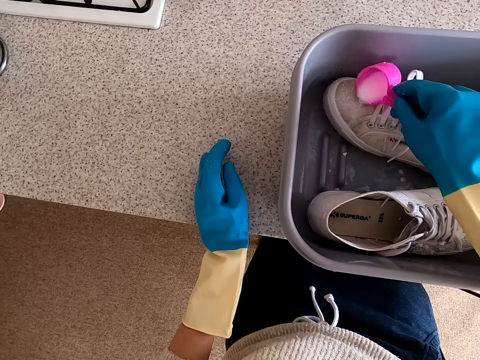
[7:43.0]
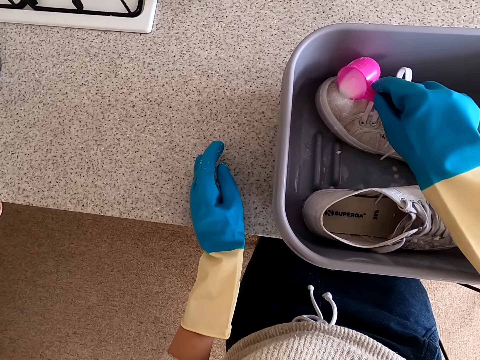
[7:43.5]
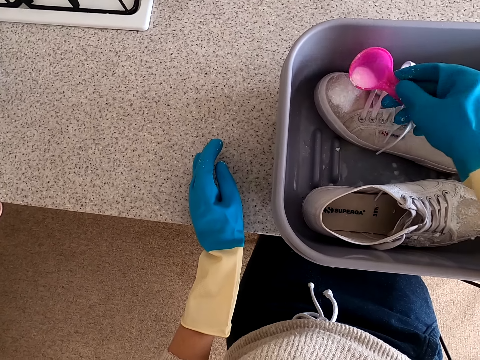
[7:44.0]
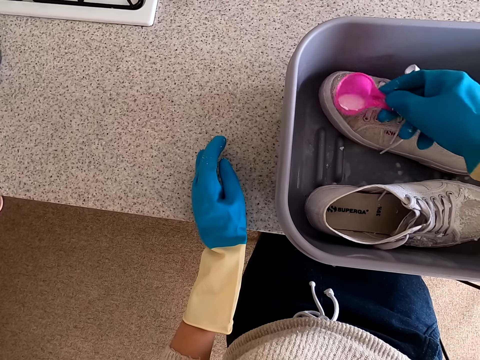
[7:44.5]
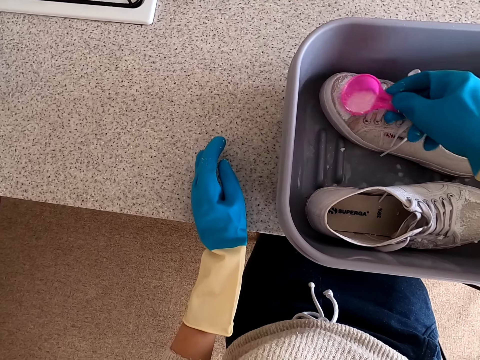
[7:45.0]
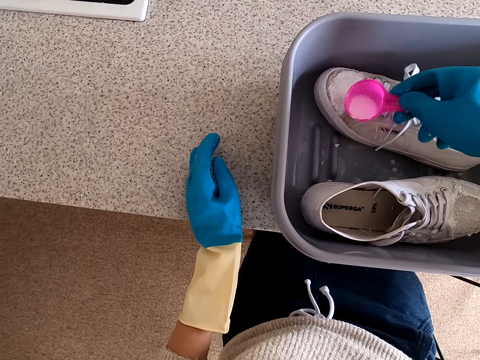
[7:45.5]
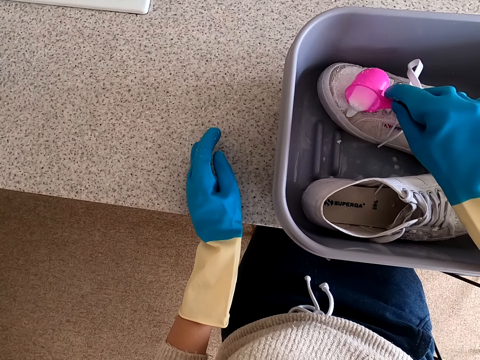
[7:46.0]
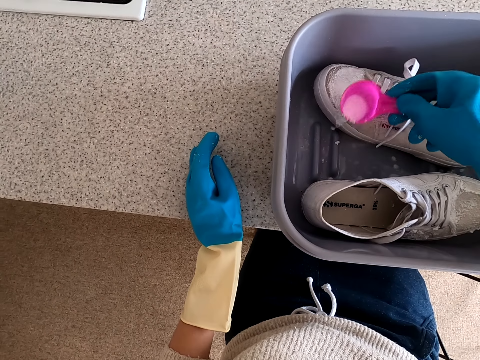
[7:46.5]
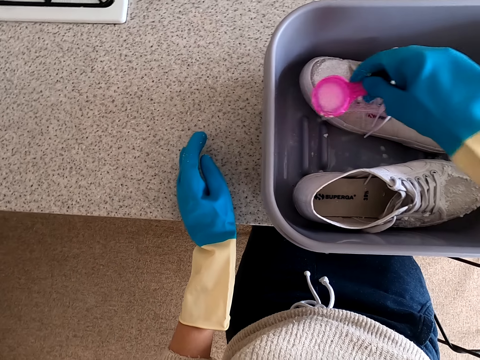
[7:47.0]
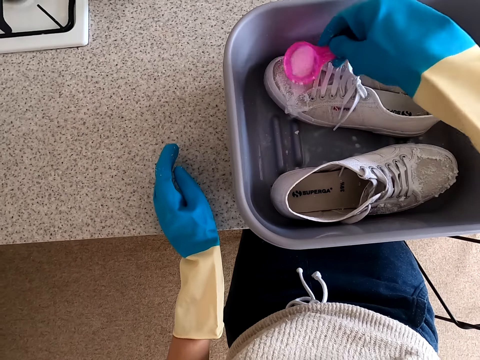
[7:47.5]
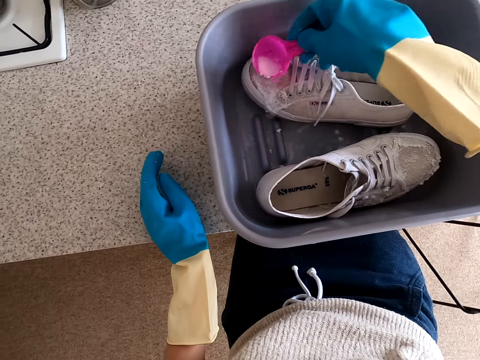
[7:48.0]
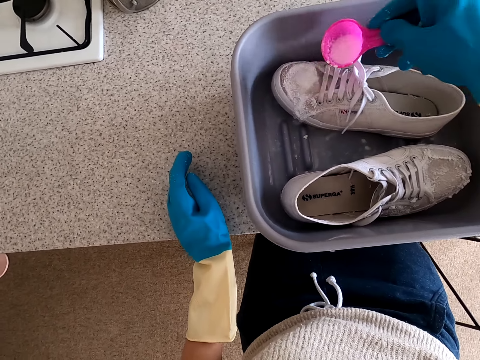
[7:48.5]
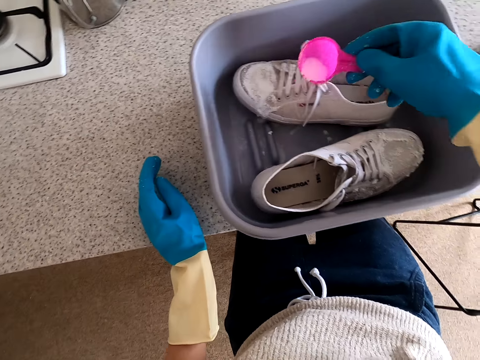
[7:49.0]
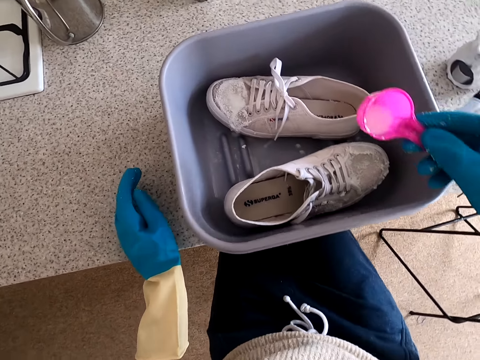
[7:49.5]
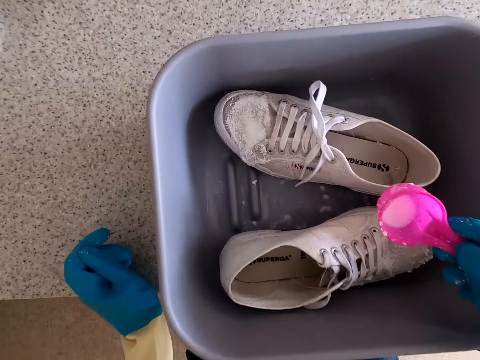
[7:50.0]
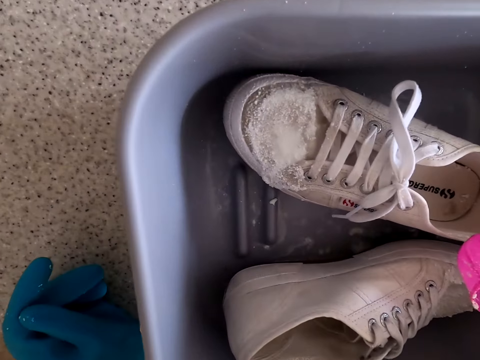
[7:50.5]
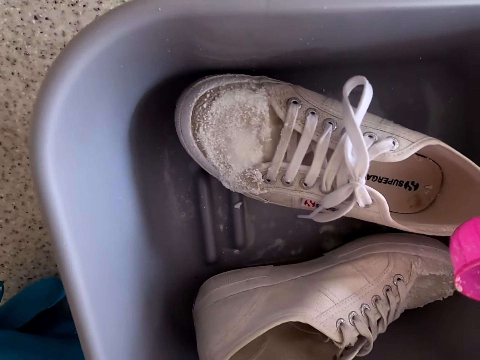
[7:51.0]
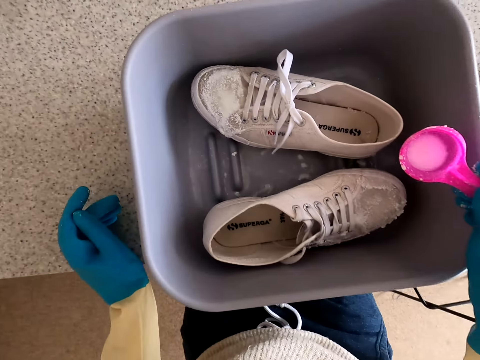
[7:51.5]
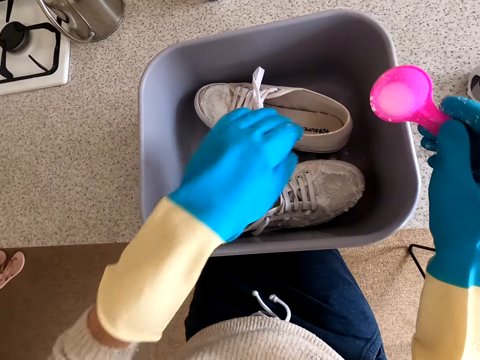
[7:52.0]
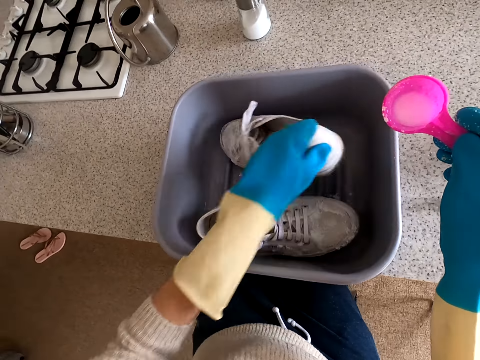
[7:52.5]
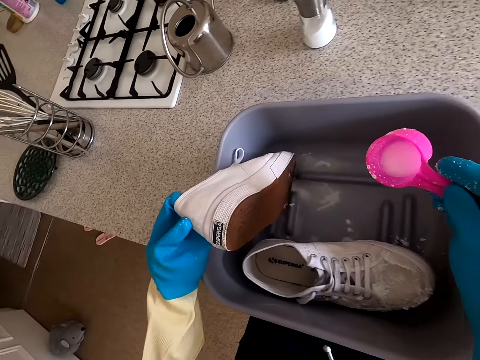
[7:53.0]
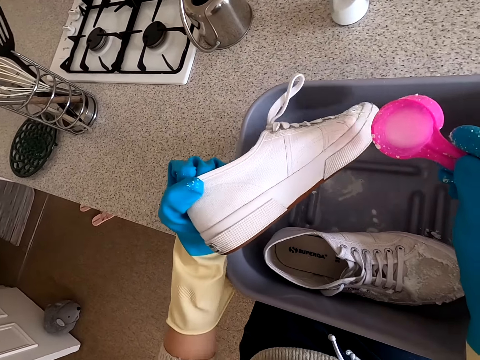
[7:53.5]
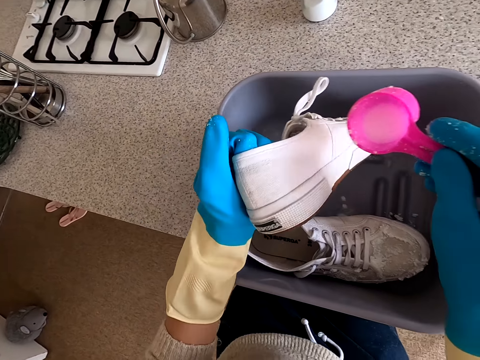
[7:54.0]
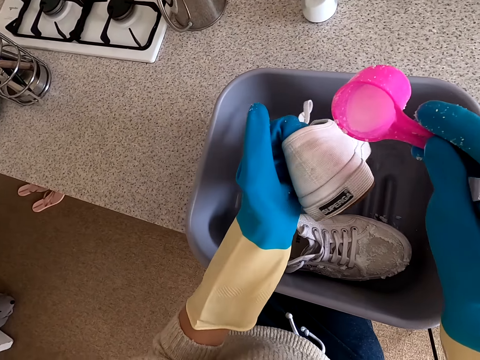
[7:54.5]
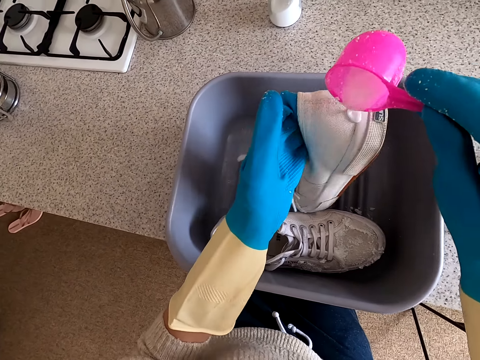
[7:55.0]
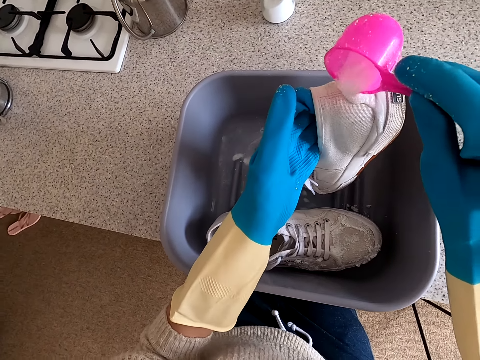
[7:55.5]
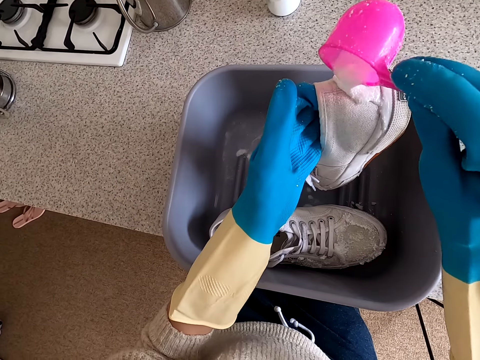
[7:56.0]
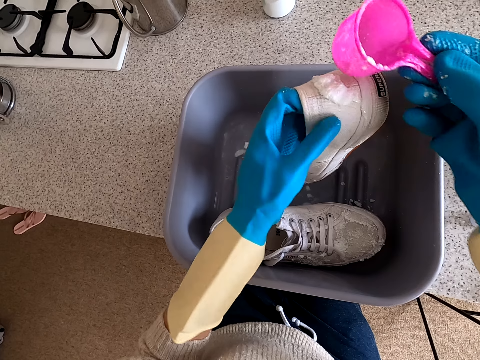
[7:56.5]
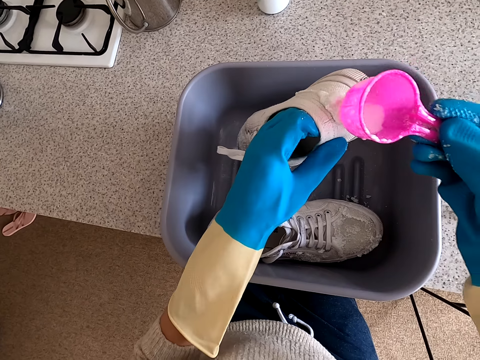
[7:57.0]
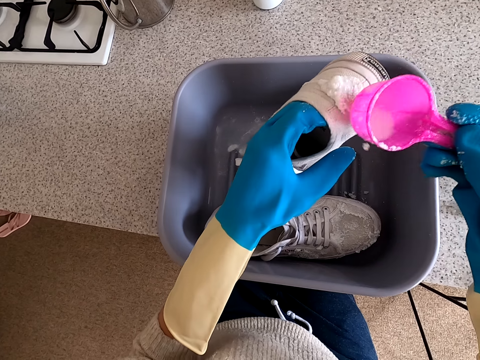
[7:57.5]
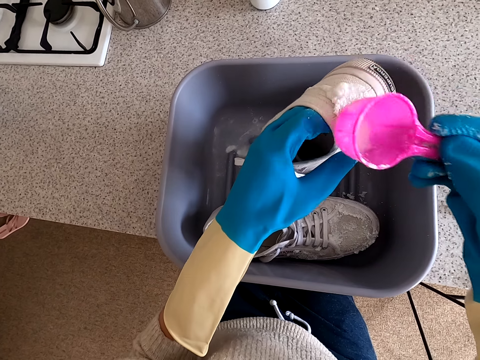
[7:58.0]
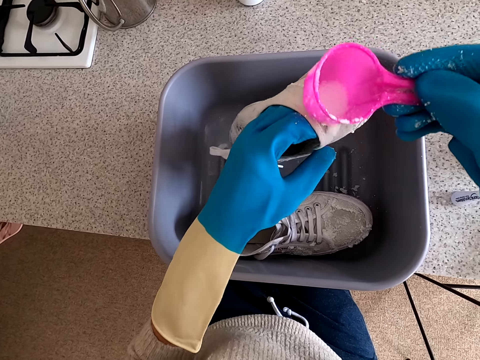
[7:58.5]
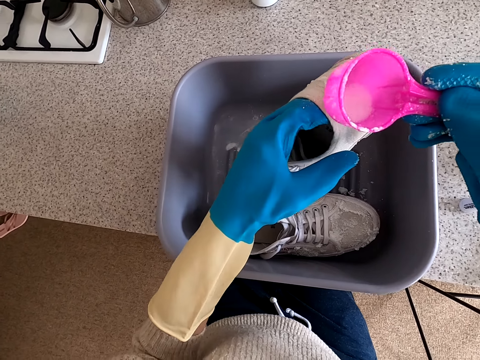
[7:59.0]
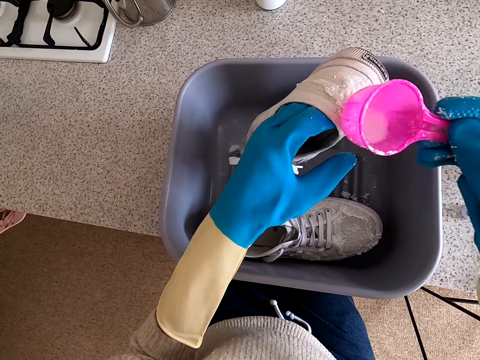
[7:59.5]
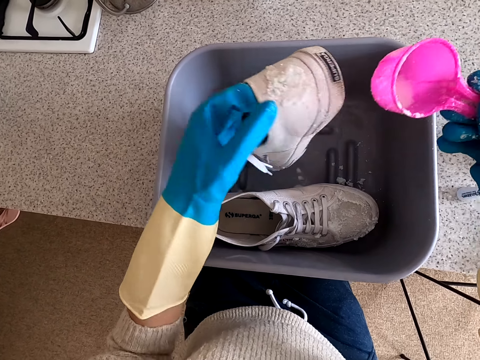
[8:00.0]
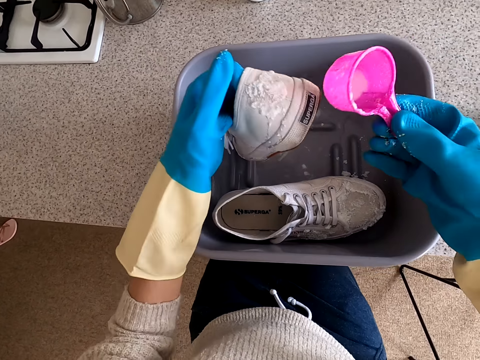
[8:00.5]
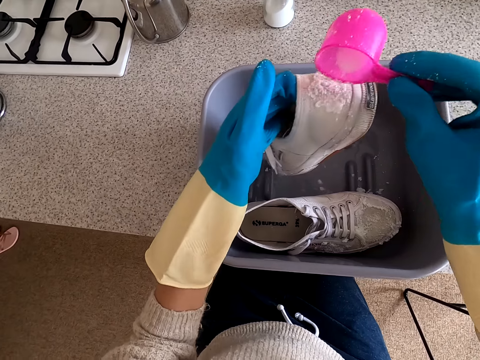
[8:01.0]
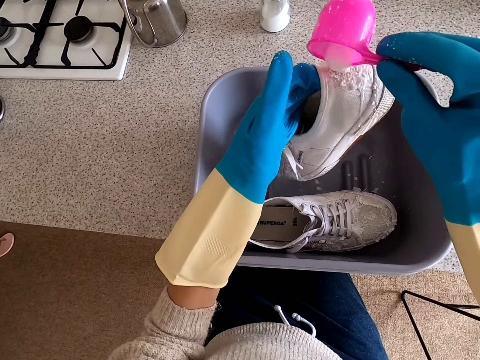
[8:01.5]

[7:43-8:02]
The camera wearer rubs something on the shoe. They look at the shoe and hold the shoe. They apply soap to the shoe and rub something on the shoe.

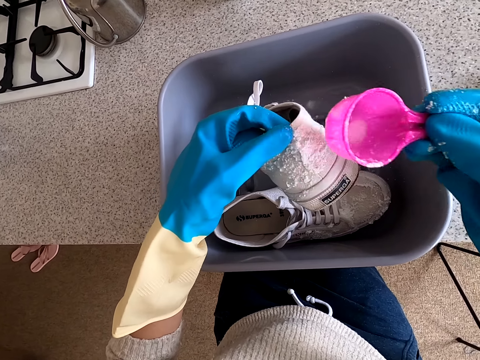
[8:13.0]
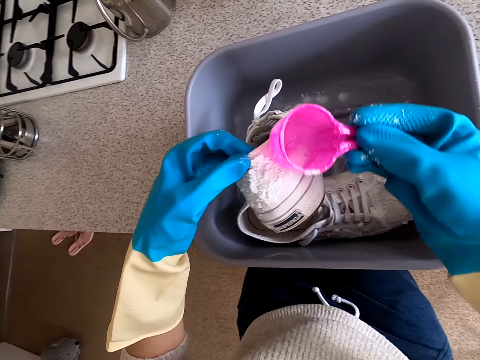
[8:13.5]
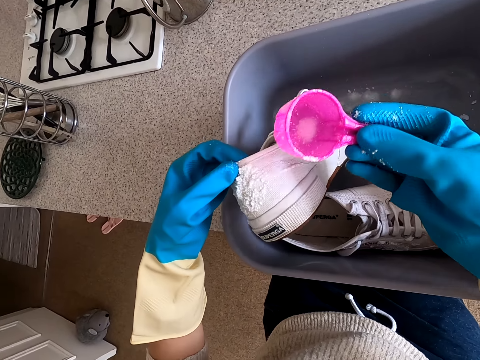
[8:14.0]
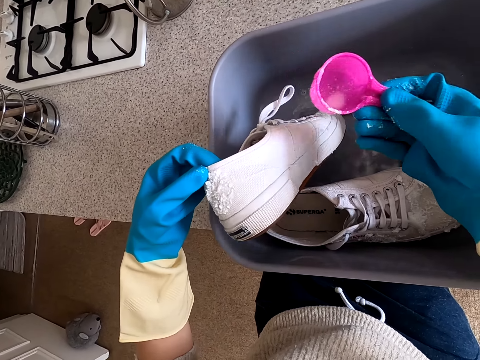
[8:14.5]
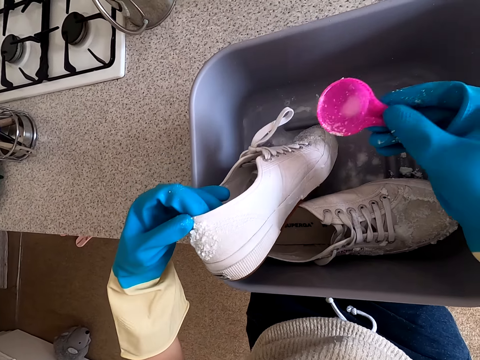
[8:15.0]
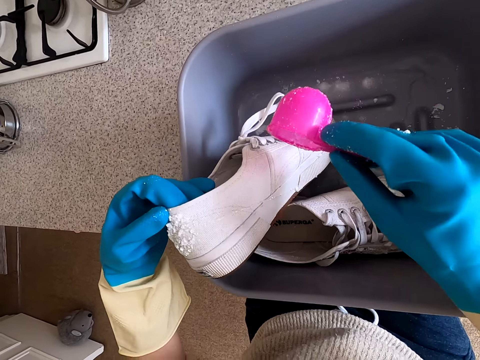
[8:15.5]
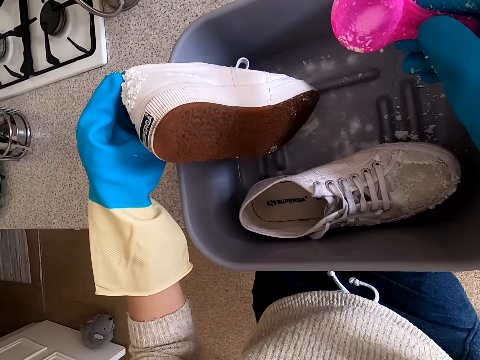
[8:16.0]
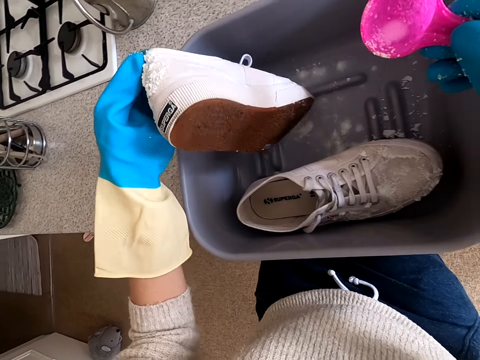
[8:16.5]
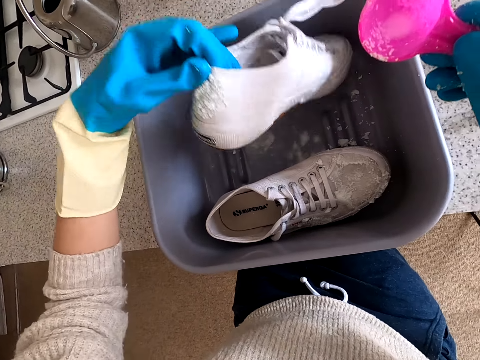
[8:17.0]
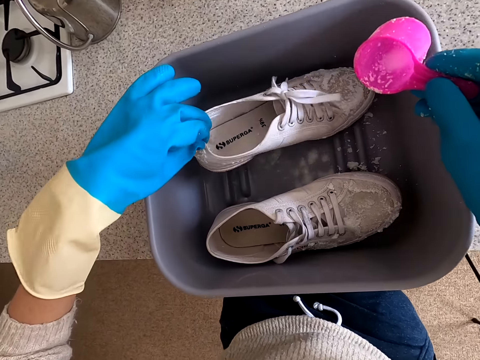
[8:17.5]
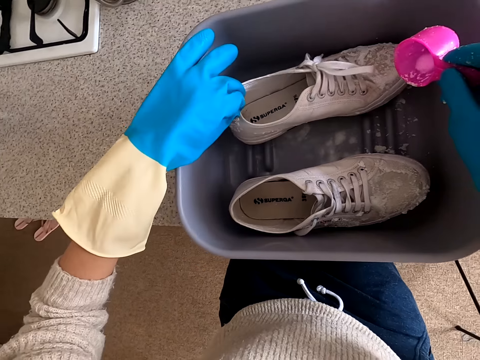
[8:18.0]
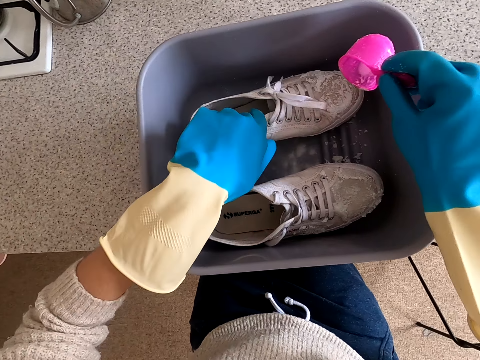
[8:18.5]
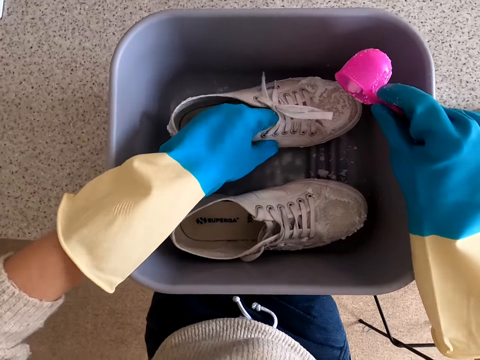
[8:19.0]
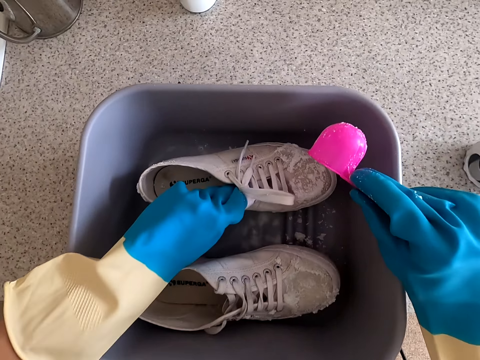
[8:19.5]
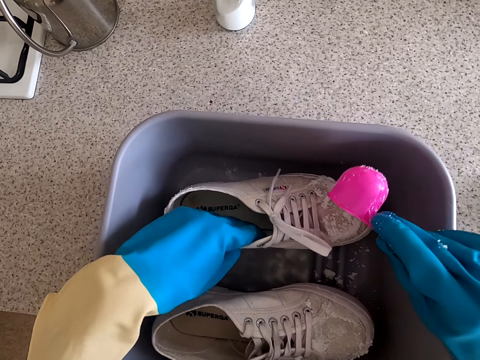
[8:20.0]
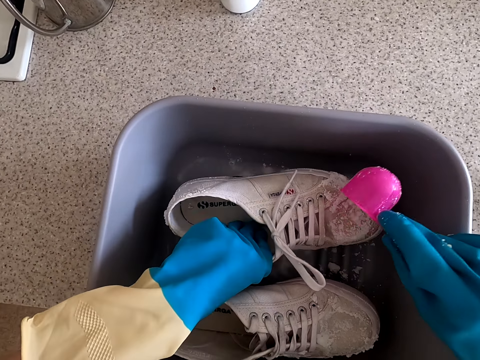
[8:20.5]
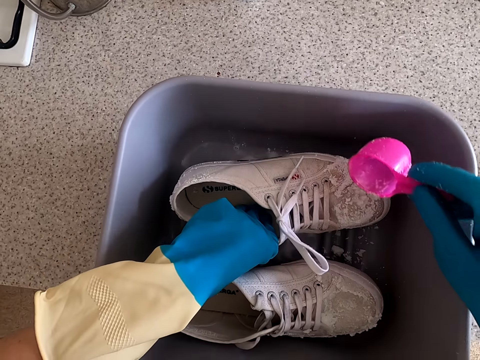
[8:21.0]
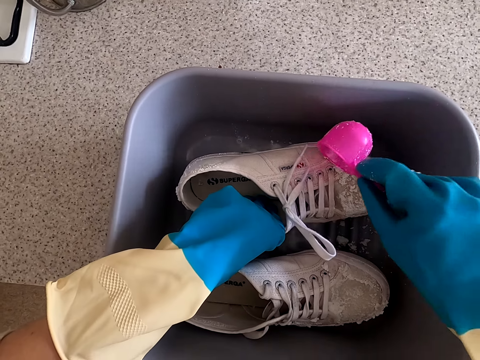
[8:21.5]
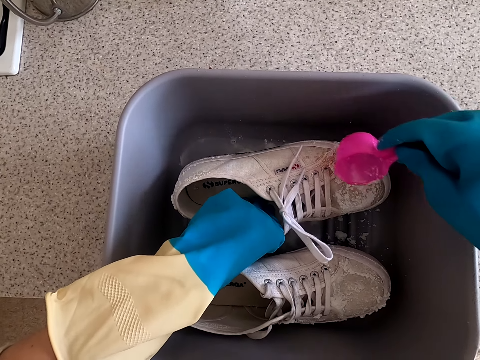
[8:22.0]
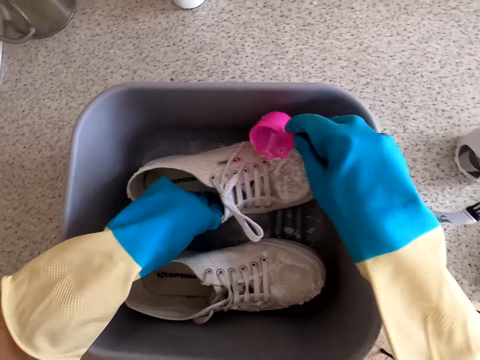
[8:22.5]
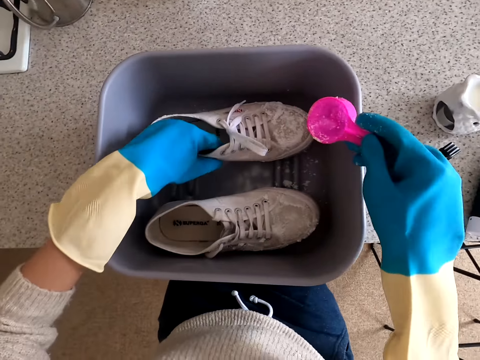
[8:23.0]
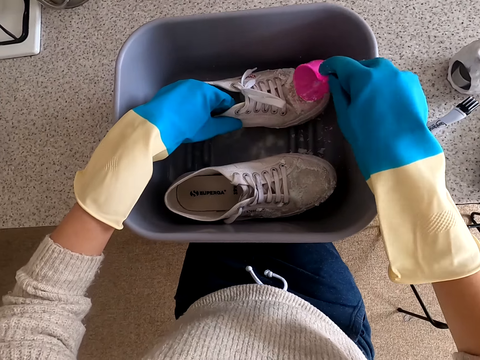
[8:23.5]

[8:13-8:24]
The camera wearer pours something on the shoe. They put the shoe in the bucket. They put soap on the shoe.
